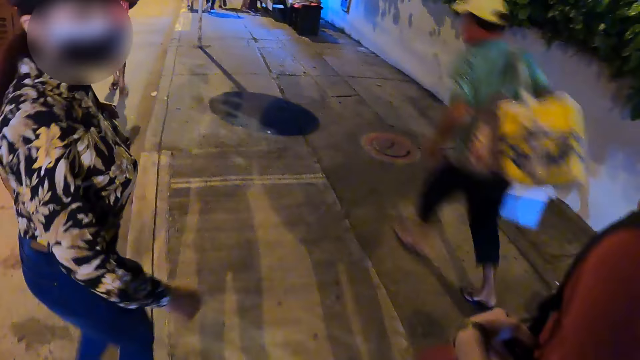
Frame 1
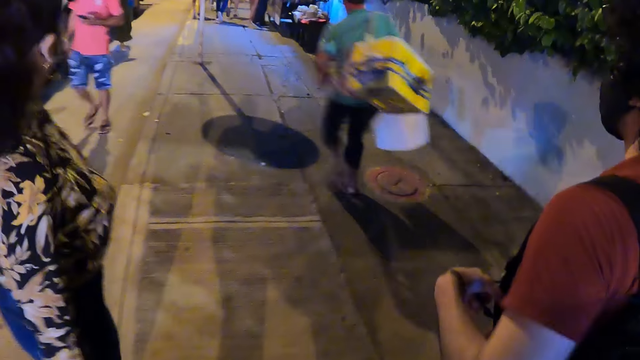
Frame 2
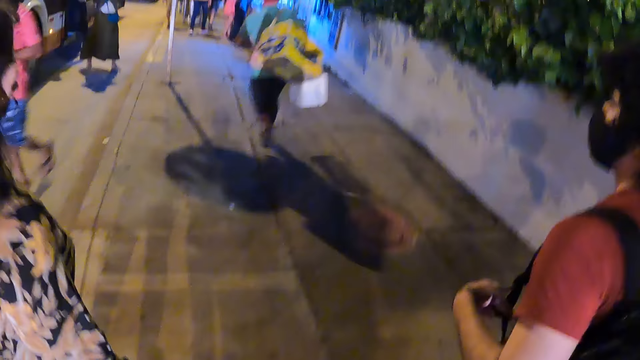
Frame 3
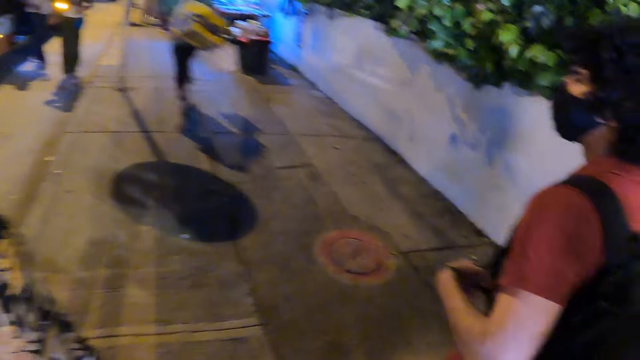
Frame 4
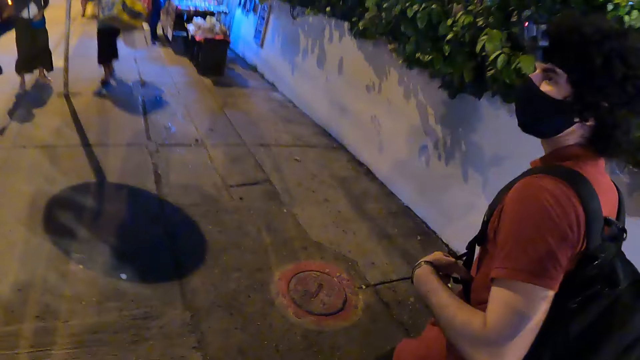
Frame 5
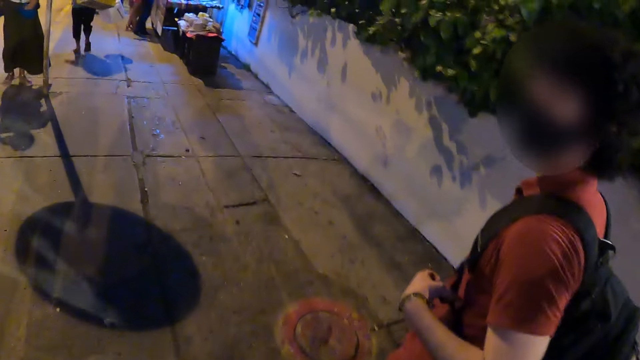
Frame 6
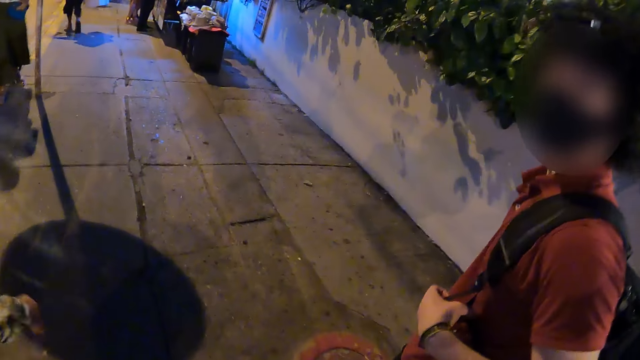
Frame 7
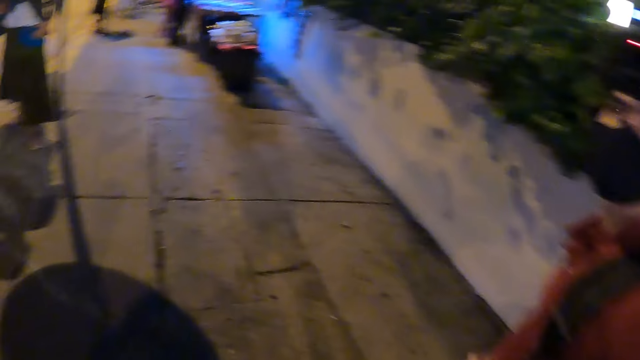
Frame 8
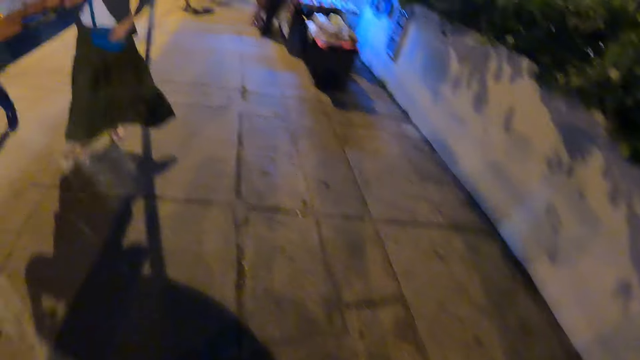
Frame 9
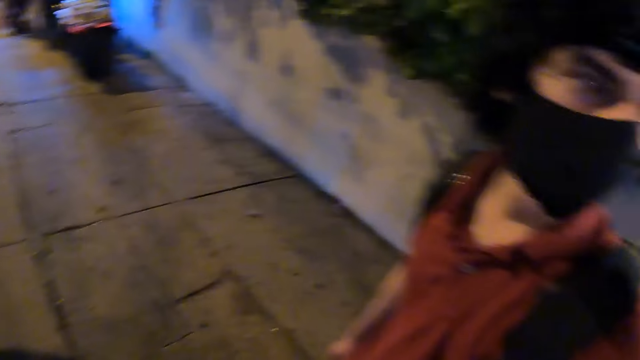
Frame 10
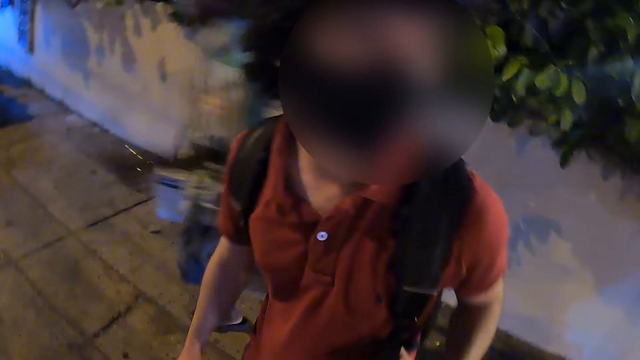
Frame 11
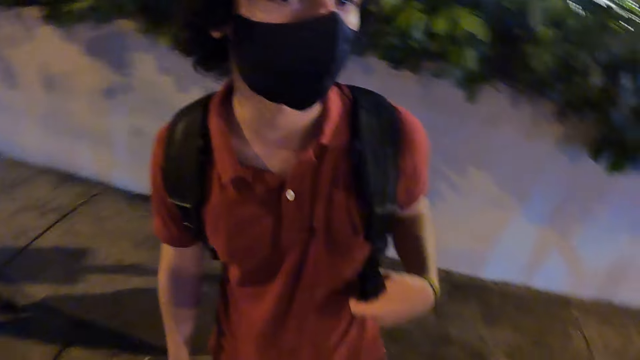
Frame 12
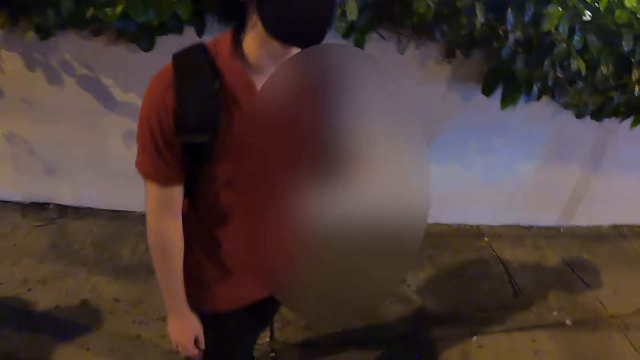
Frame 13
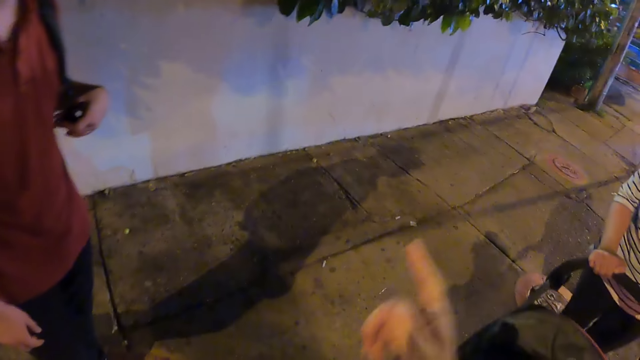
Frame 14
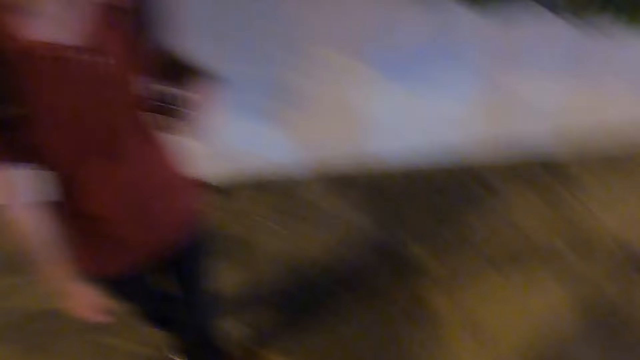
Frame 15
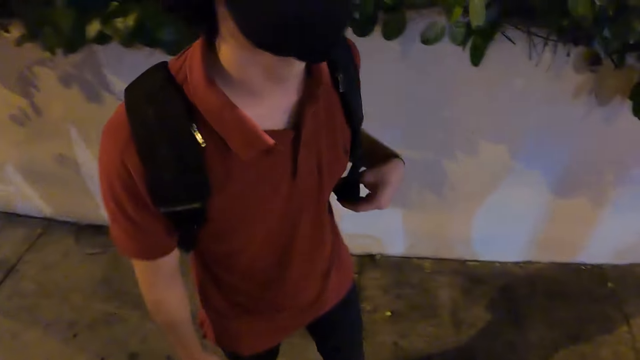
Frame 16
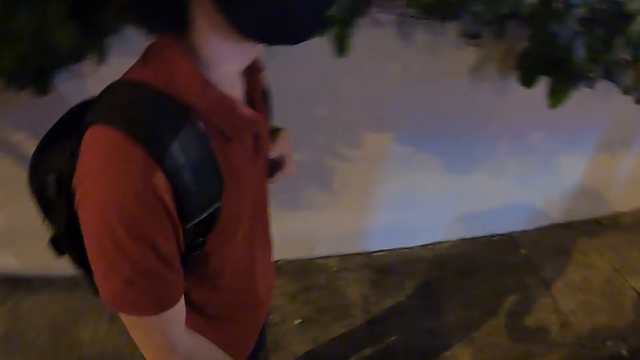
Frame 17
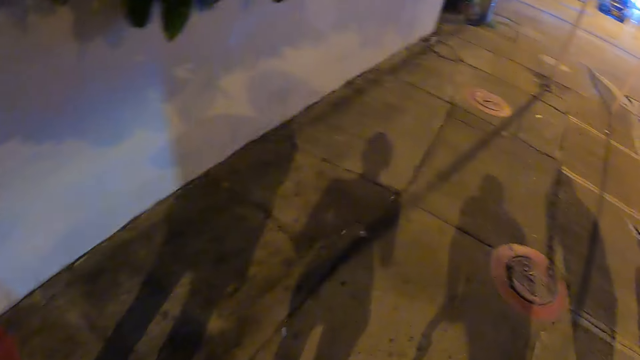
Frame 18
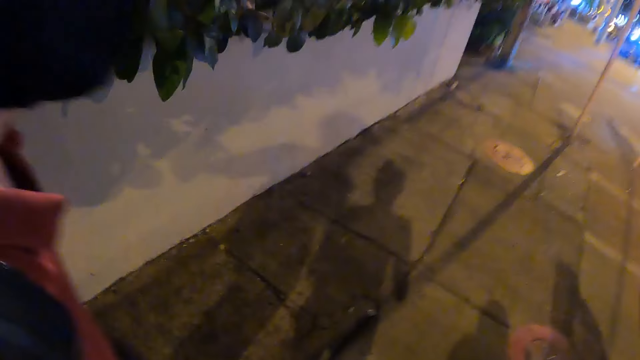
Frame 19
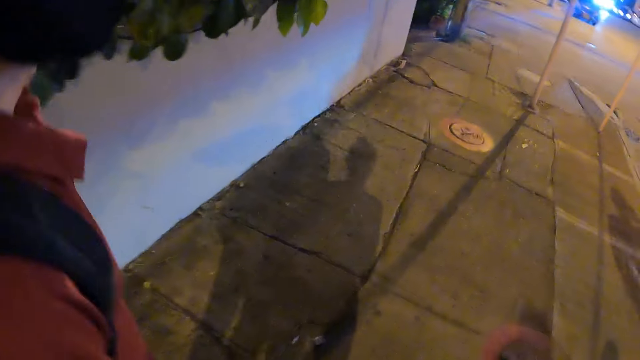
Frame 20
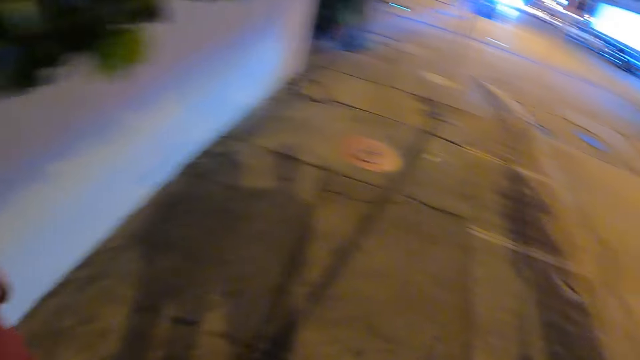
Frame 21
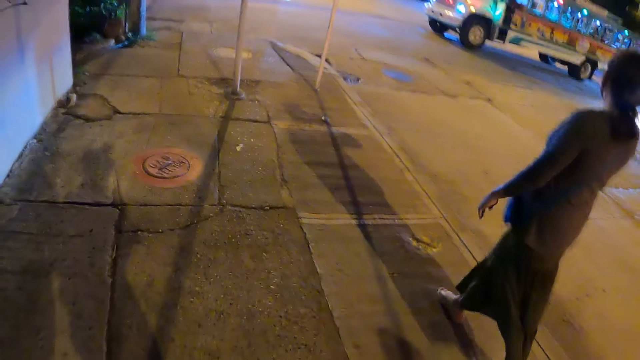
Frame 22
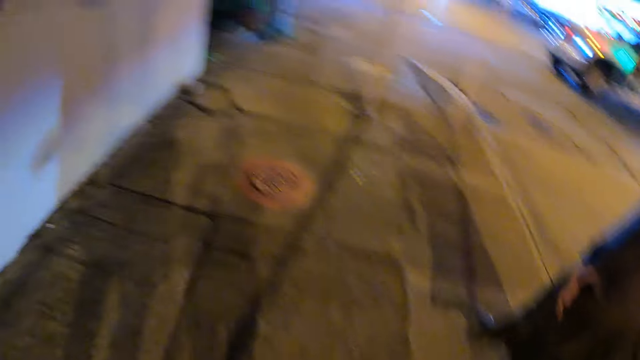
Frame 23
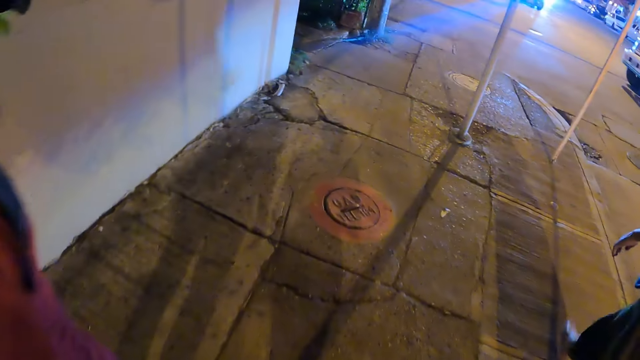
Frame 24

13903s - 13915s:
A man turns. The camera wearer looks around. They look at the man. They gesture with the hand. They walk. Another man walks.

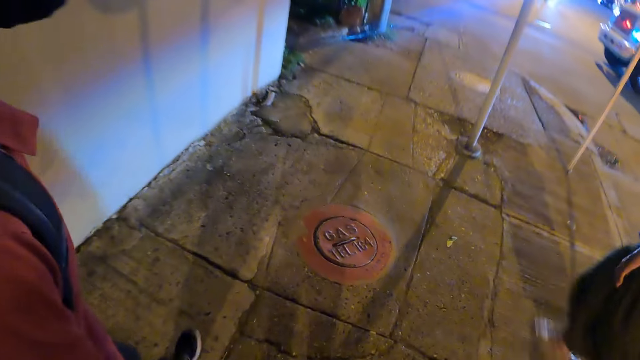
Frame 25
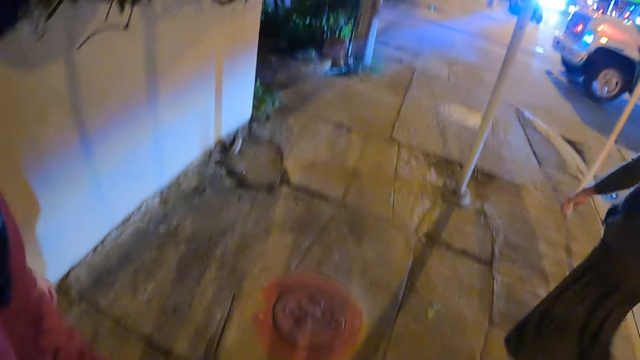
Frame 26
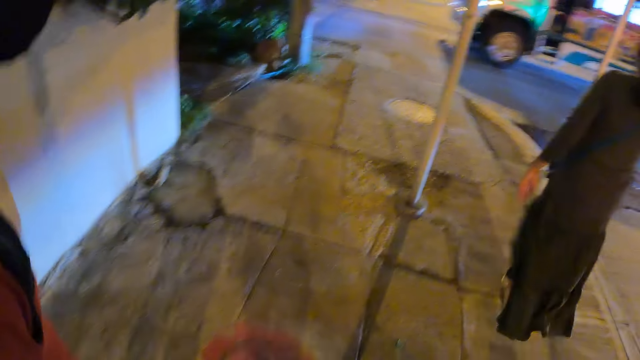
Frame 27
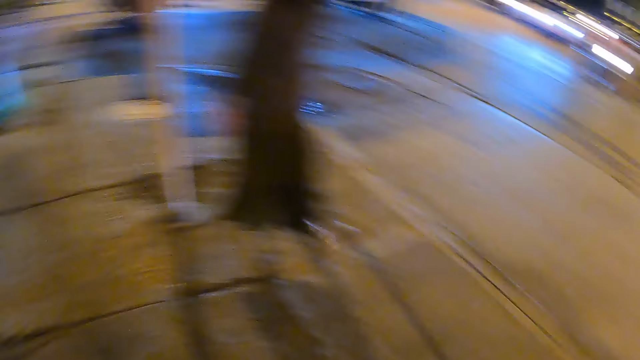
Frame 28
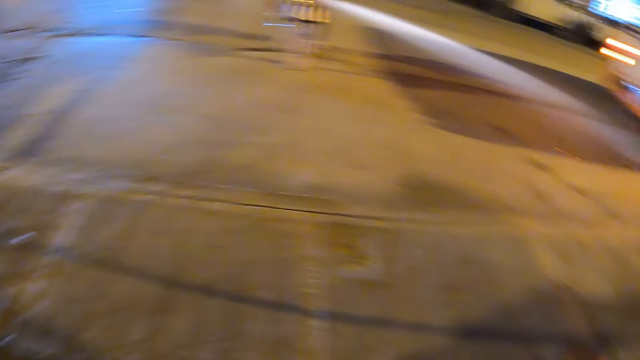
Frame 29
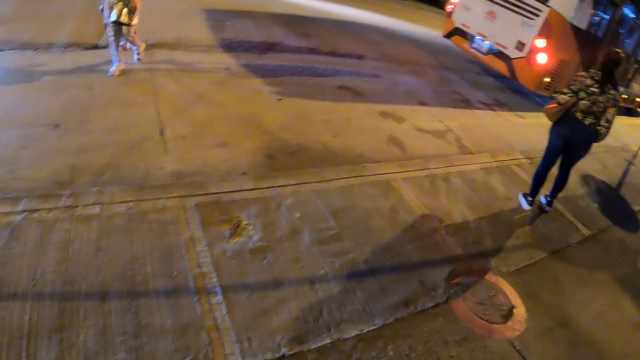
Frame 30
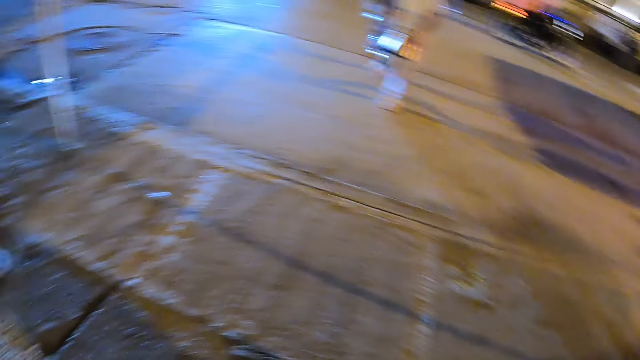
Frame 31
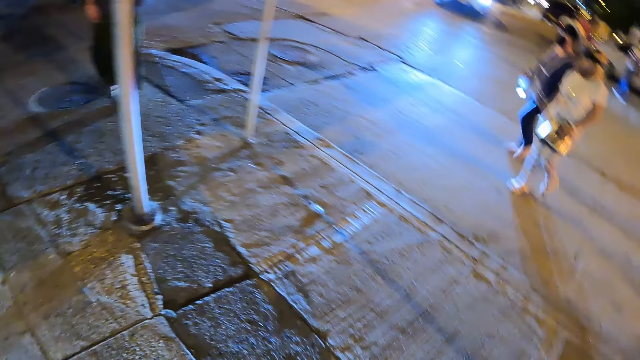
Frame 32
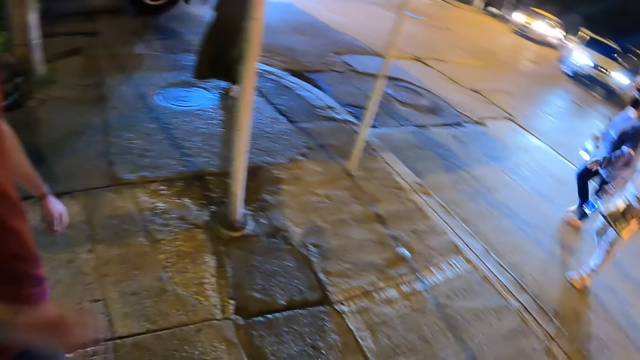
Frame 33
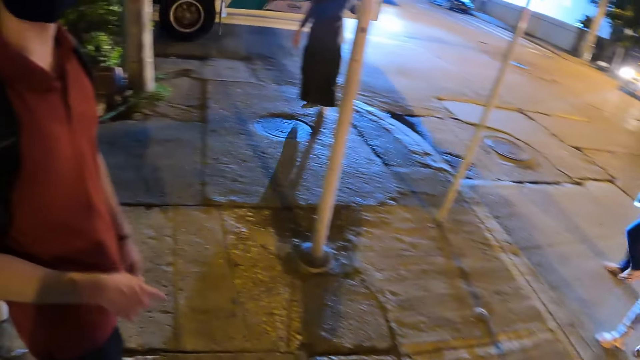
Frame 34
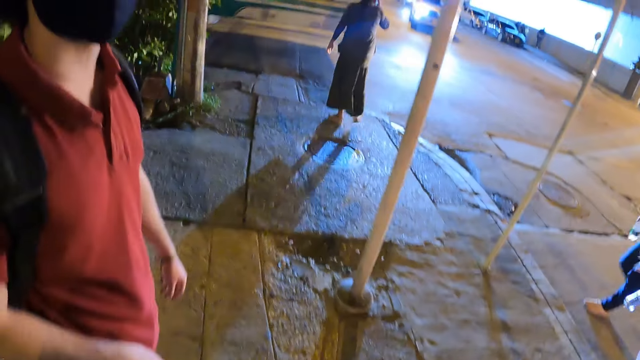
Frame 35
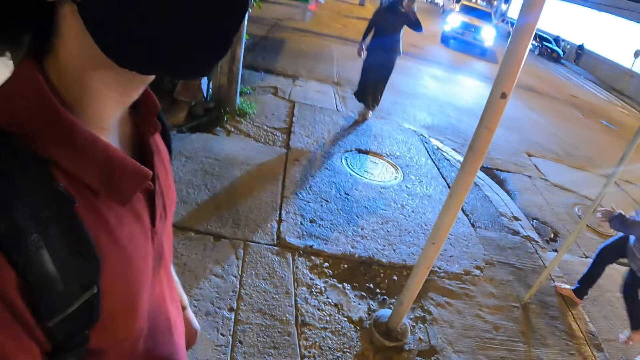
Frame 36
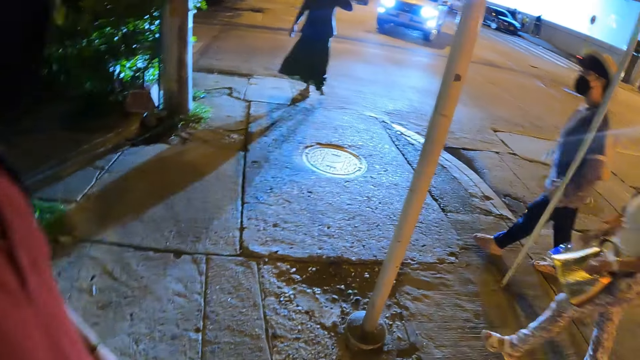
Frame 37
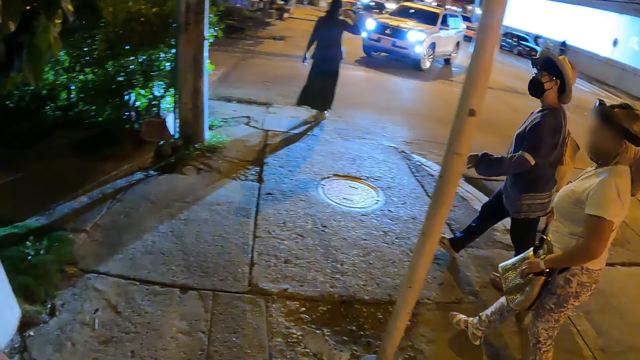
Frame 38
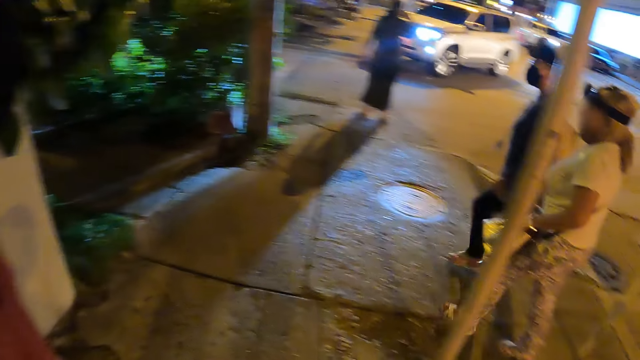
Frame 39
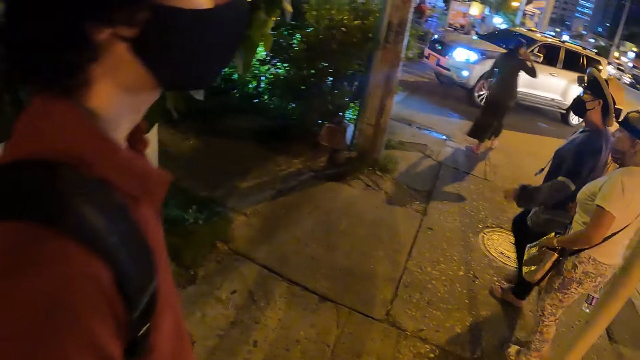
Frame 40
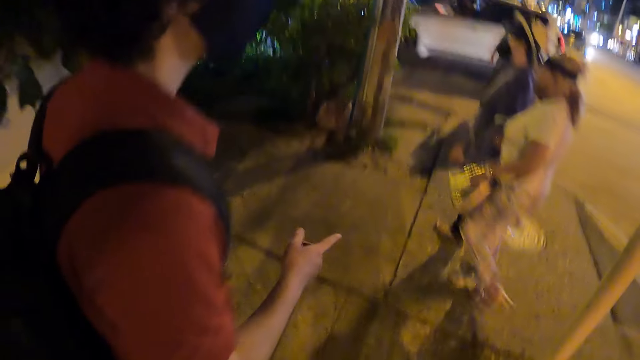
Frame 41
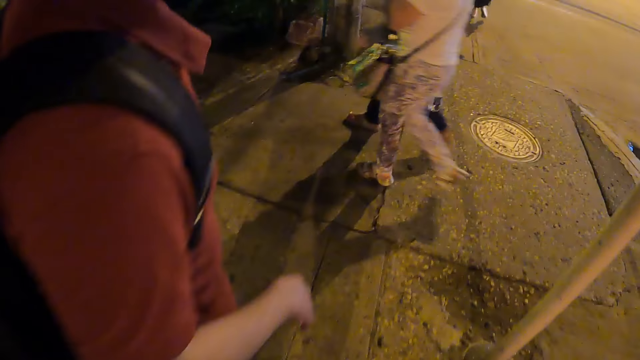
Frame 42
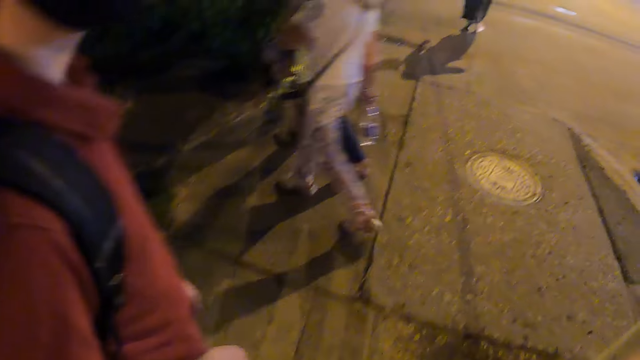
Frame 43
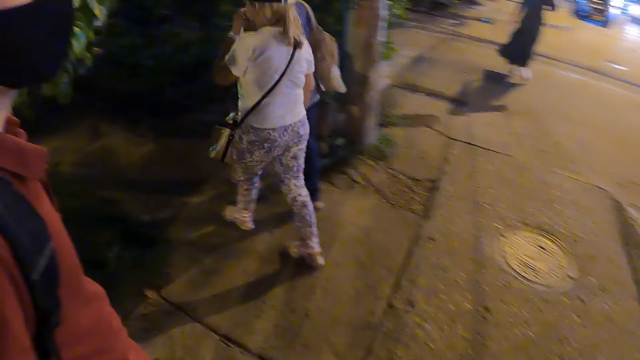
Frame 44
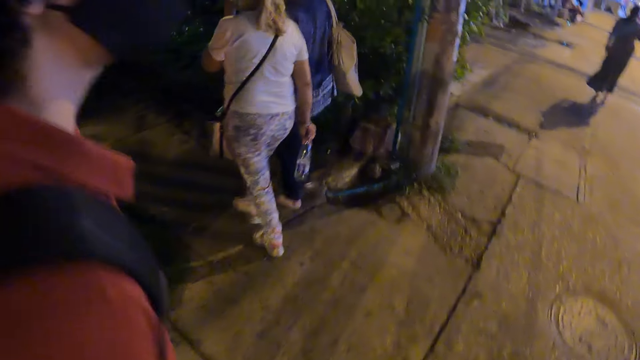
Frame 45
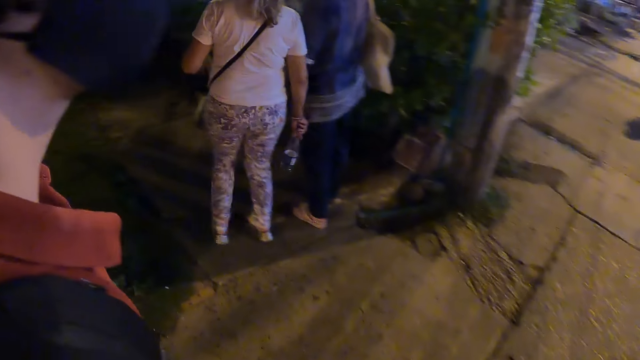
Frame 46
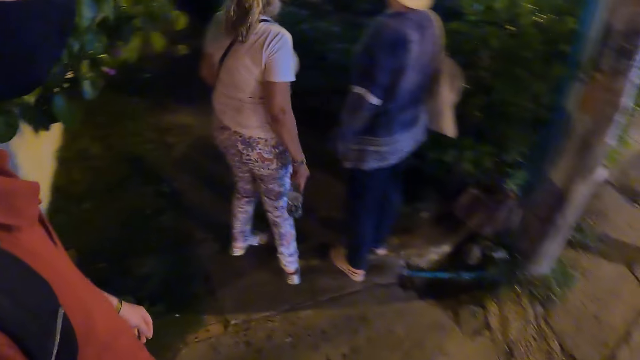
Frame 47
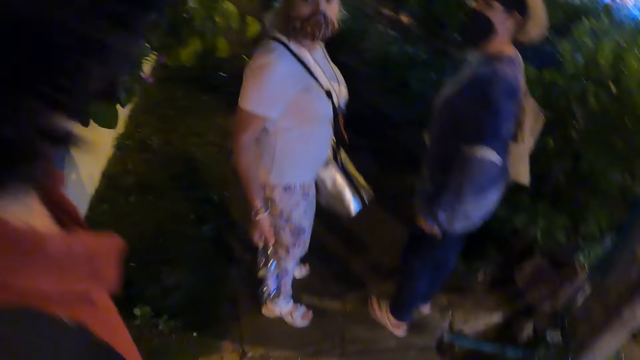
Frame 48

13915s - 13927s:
The camera wearer stops and looks around. They look at a man. They look around. The man walks. The camera wearer walks.
